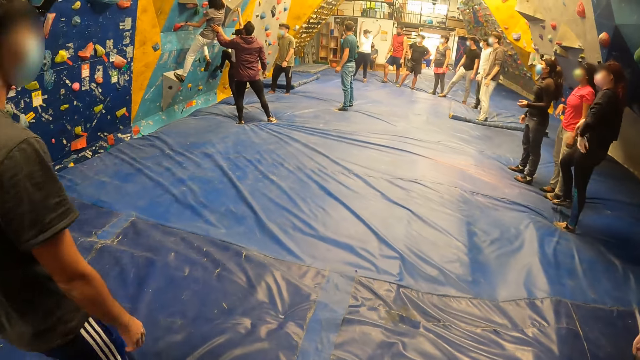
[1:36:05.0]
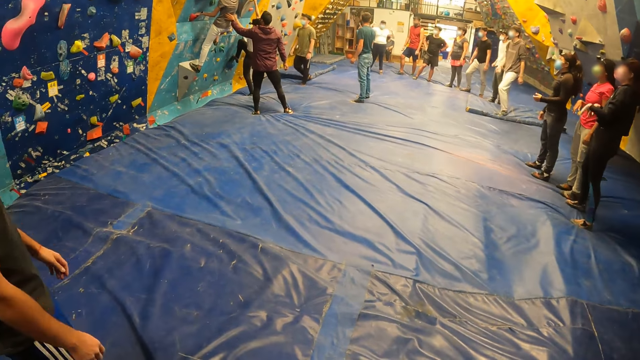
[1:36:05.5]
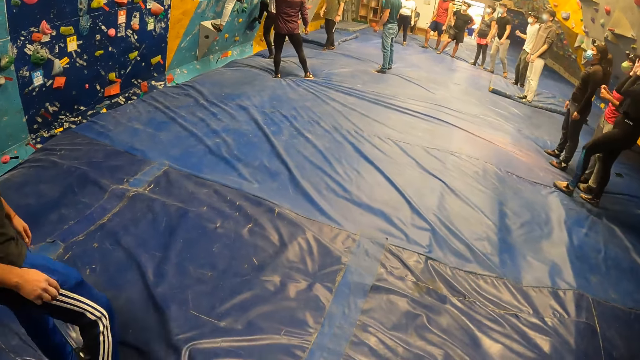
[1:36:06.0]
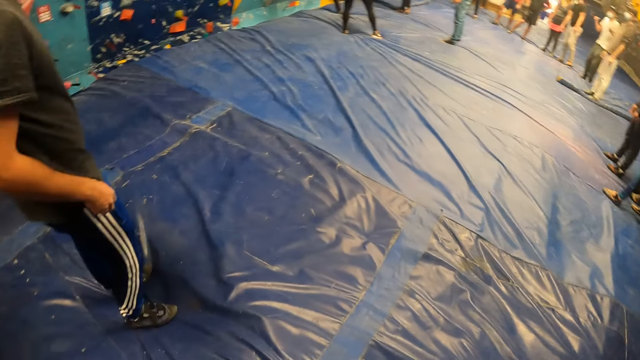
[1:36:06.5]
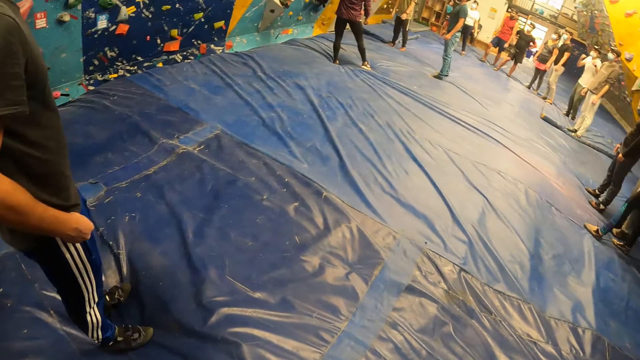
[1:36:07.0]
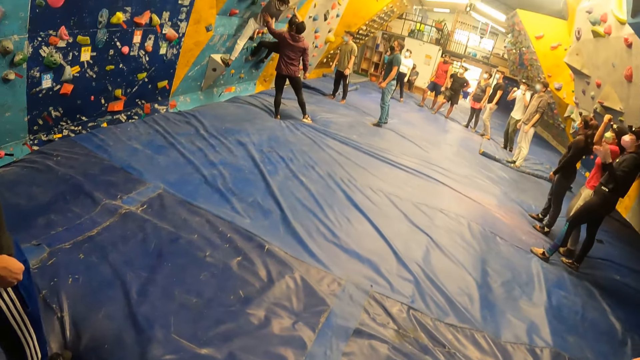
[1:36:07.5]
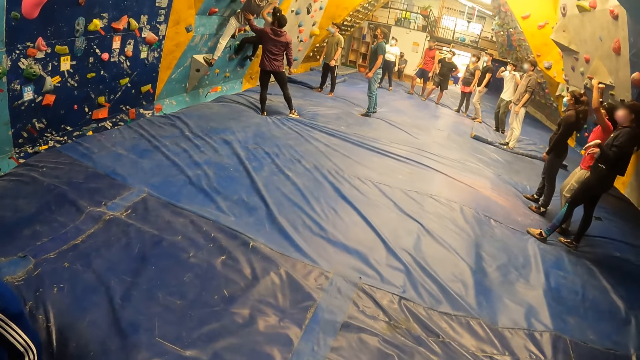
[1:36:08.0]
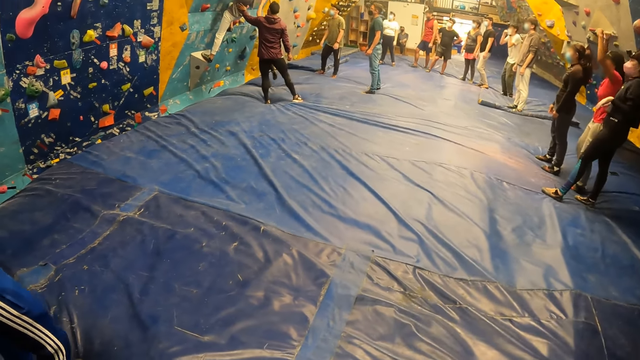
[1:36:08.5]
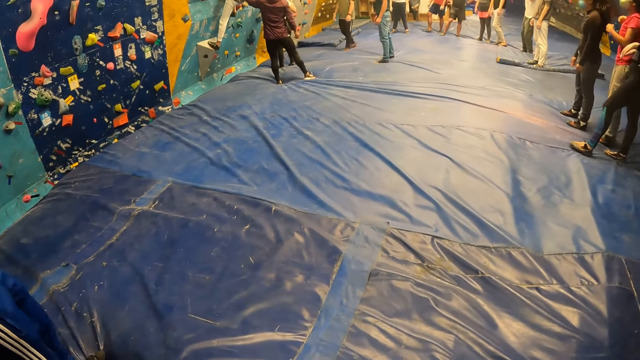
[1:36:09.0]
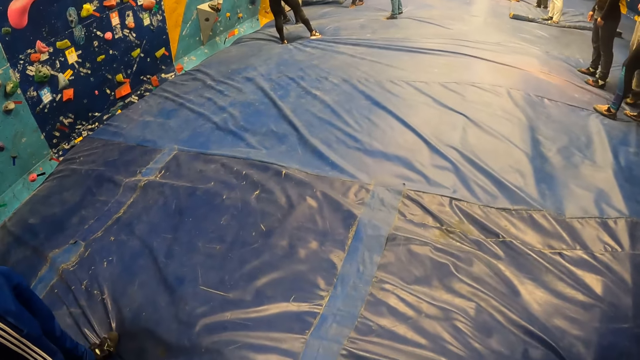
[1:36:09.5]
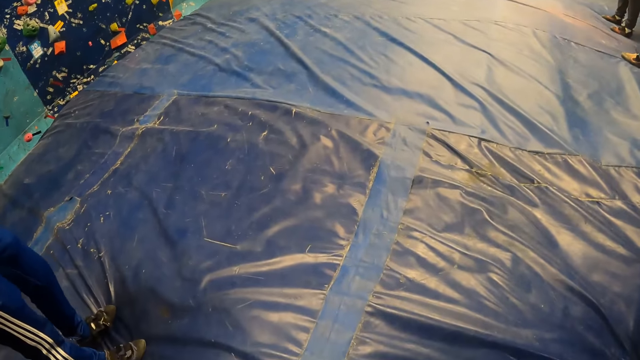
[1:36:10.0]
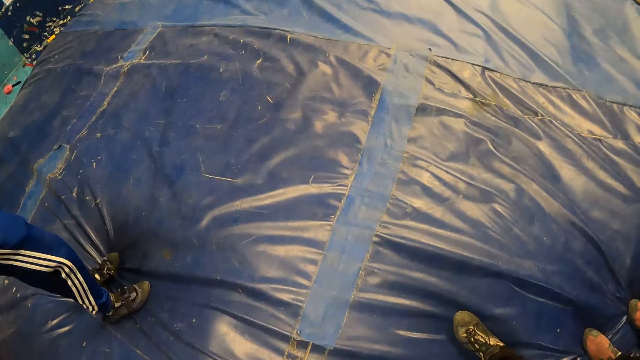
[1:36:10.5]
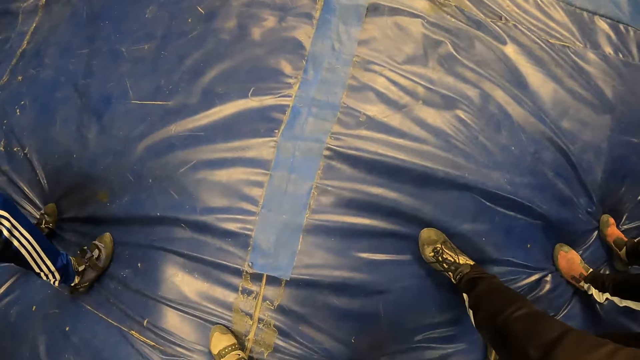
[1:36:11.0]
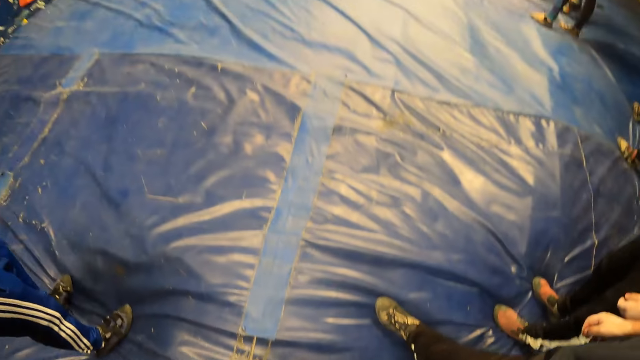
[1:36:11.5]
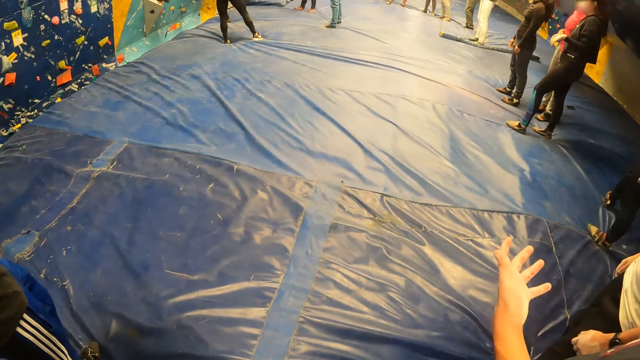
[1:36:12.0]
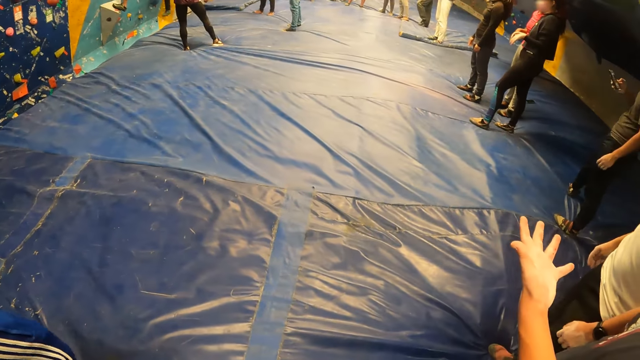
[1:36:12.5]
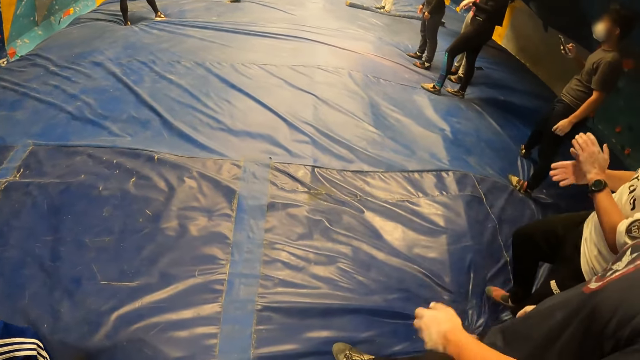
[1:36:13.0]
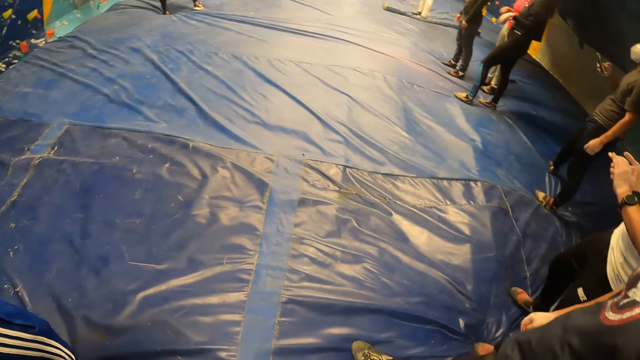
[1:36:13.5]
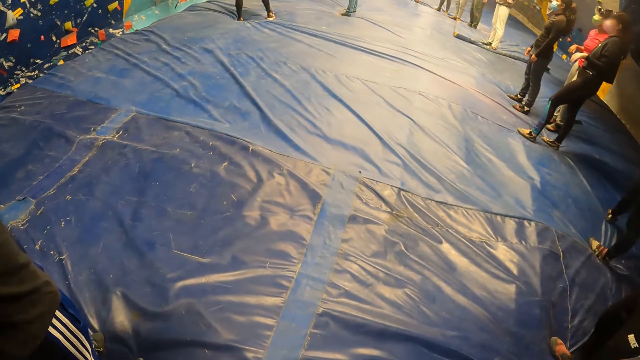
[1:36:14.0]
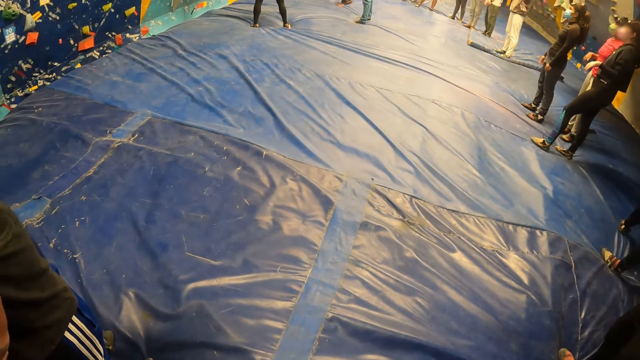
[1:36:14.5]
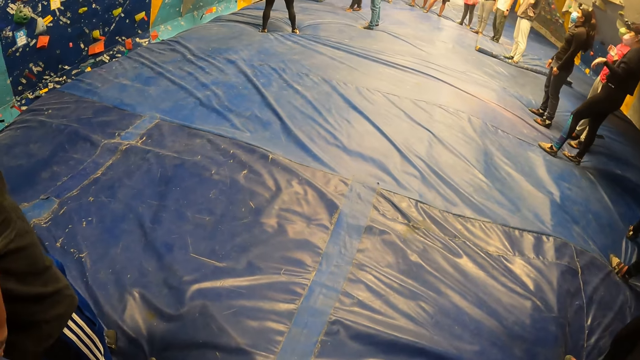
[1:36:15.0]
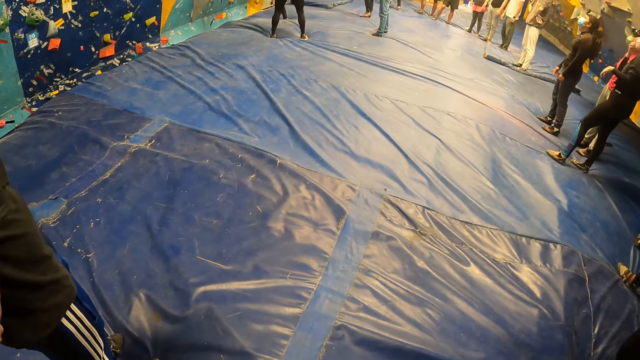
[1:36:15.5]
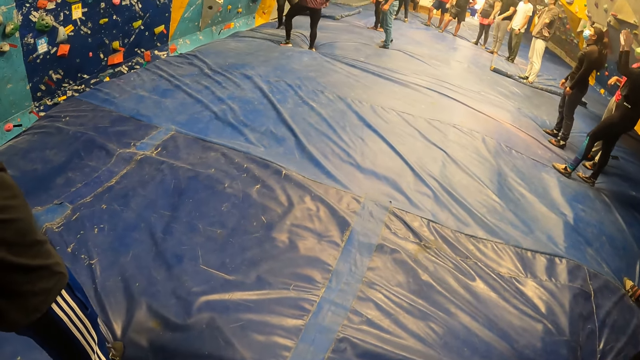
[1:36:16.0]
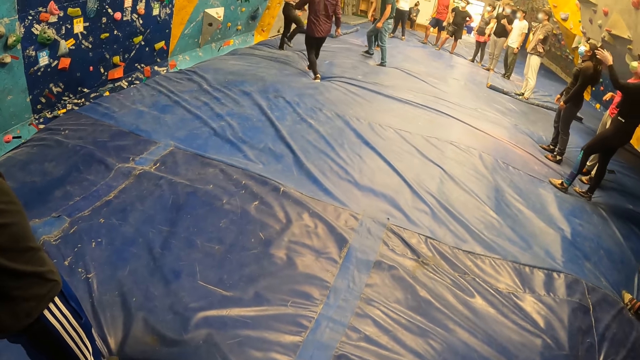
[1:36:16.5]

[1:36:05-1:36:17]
The camera wearer interacts with a group of people.

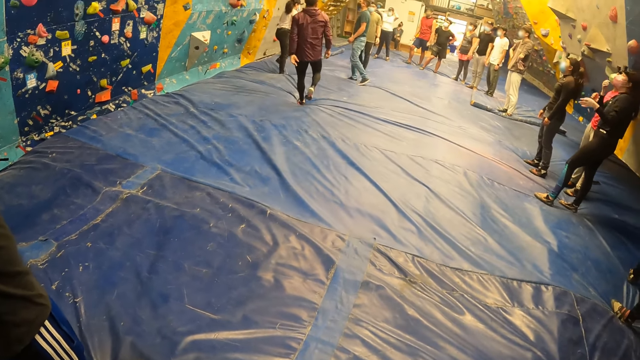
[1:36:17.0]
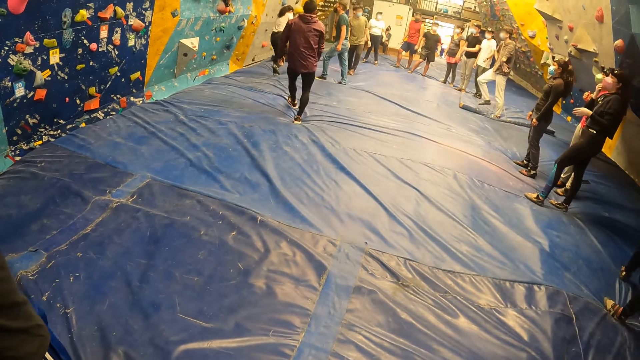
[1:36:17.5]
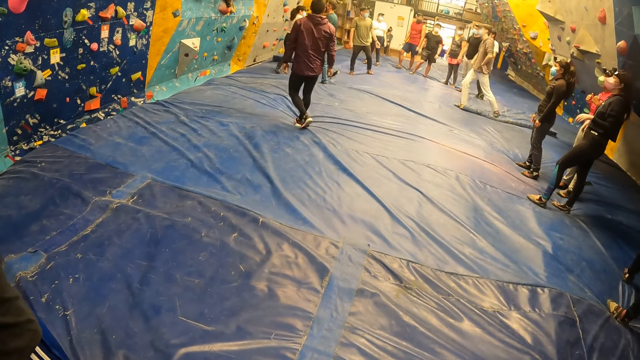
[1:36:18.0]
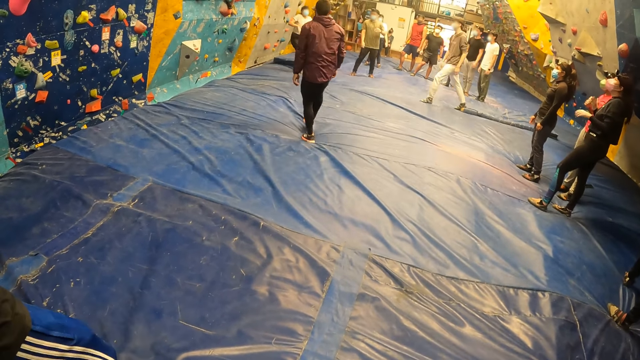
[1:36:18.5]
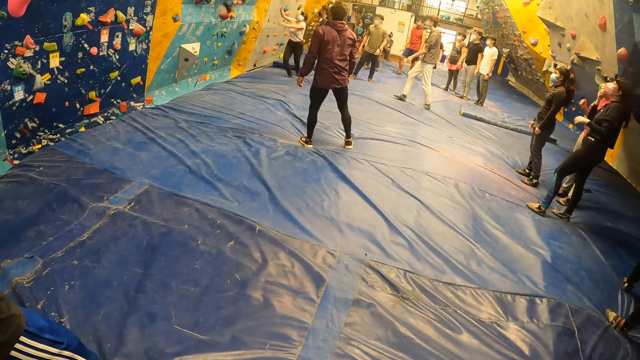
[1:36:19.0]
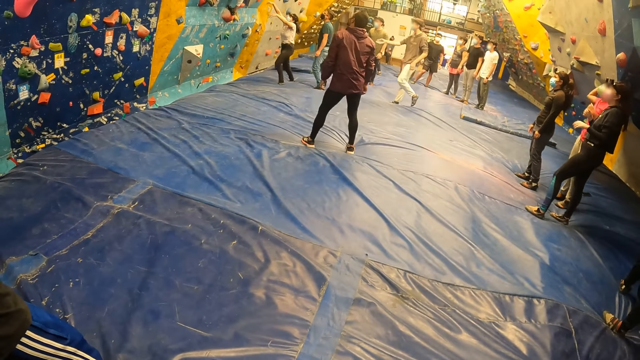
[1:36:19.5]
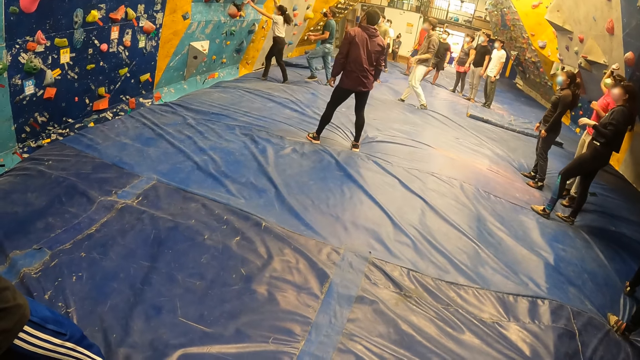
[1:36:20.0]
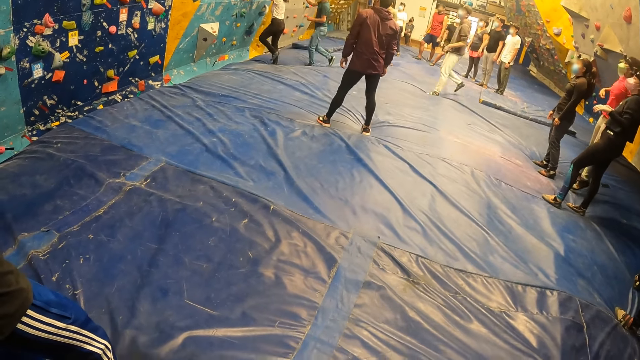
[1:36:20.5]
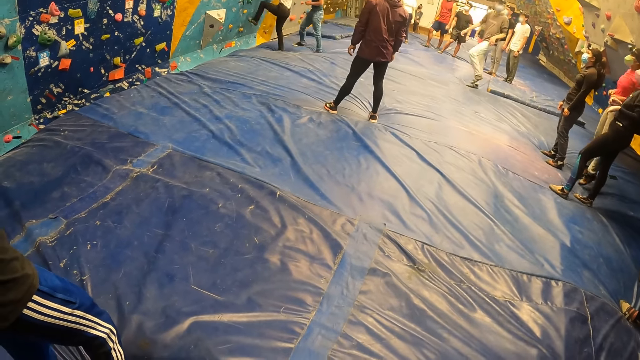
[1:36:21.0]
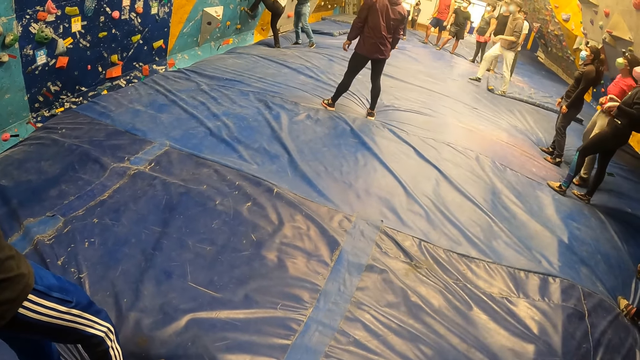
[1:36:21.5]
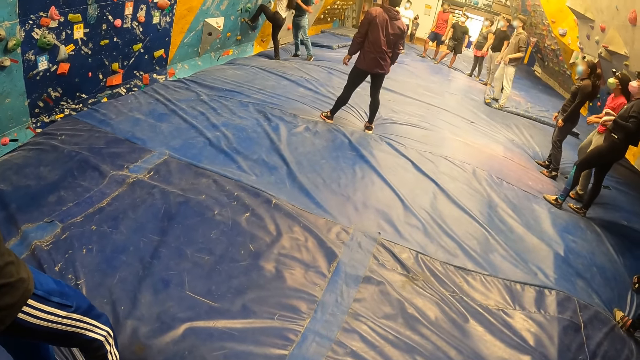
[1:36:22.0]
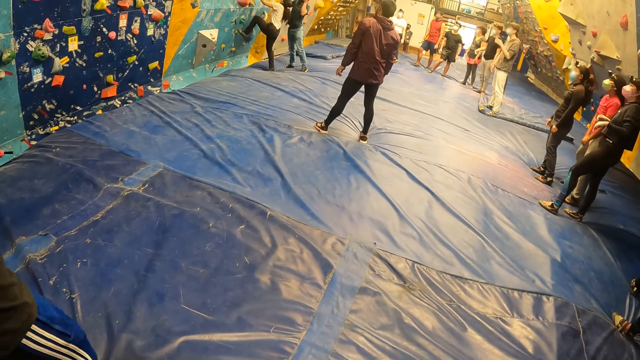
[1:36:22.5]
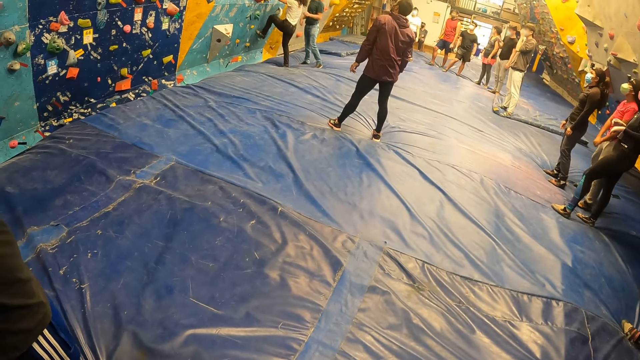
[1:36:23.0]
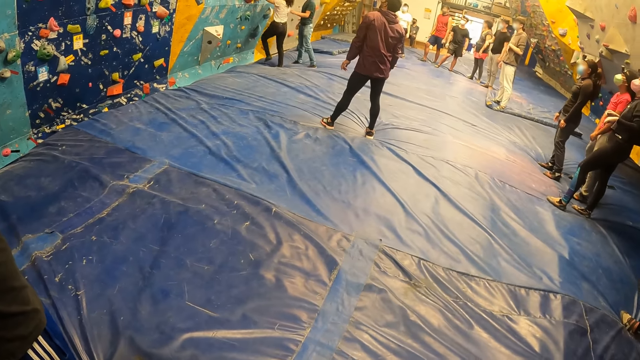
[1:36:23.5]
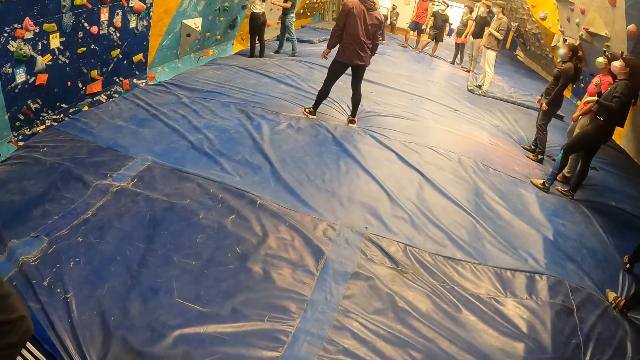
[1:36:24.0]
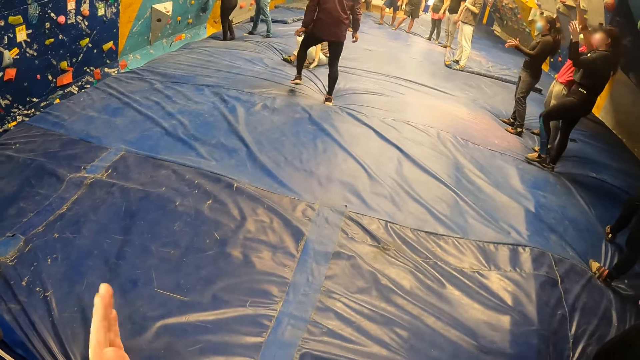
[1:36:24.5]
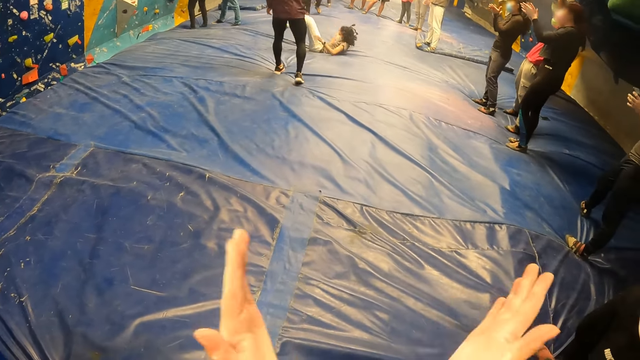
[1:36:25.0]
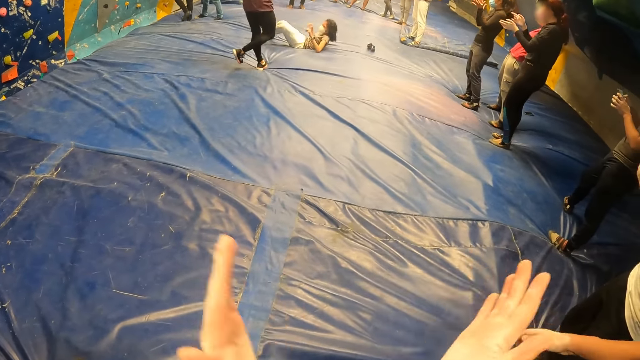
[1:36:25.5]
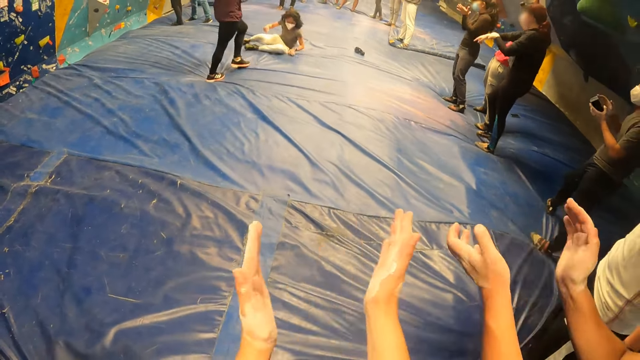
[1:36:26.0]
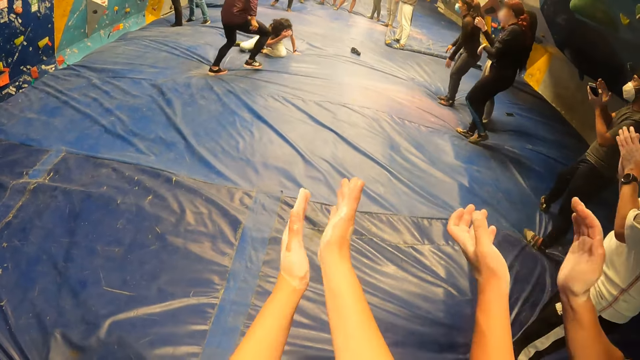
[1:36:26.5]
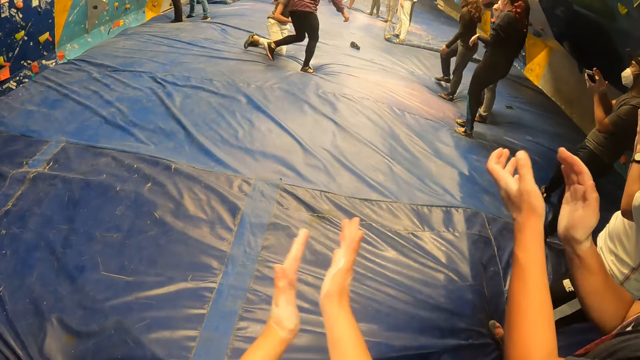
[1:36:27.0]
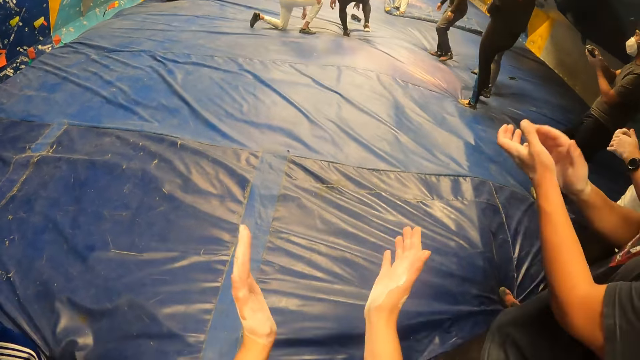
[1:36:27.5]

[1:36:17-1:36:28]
The camera wearer claps with the group of people.
